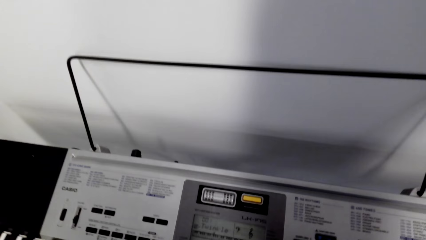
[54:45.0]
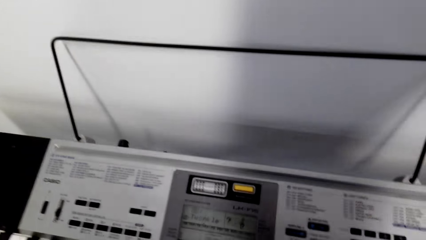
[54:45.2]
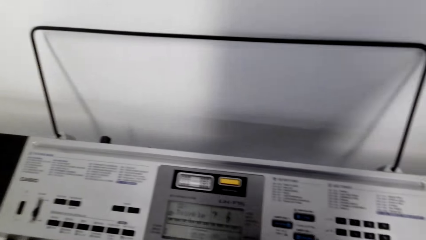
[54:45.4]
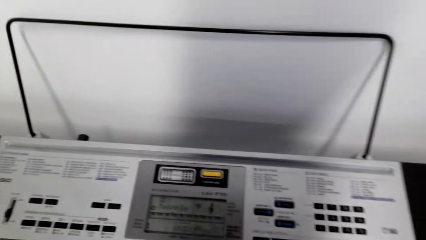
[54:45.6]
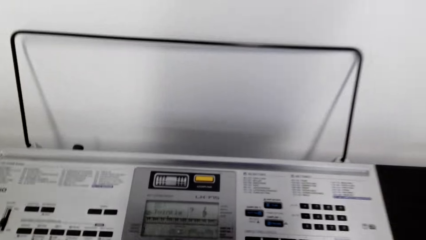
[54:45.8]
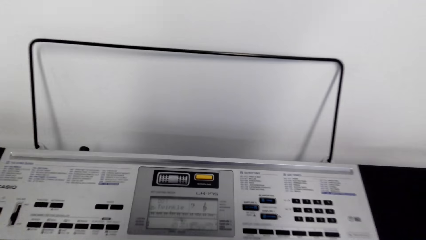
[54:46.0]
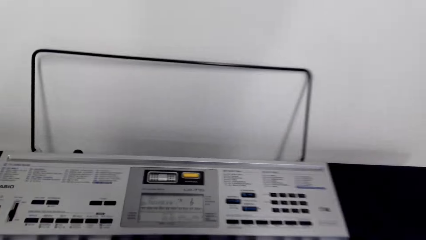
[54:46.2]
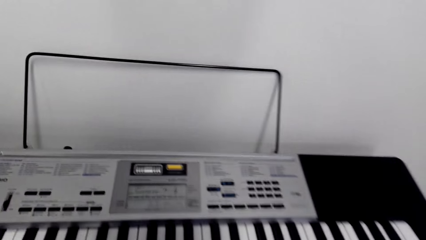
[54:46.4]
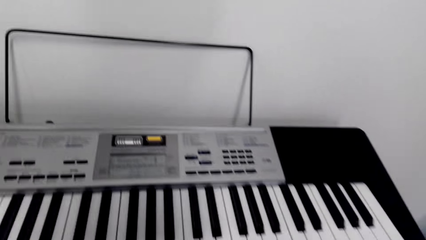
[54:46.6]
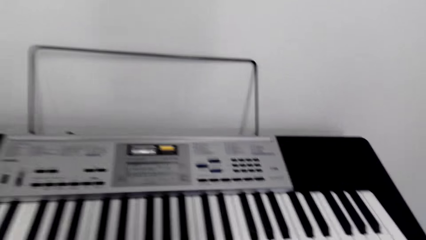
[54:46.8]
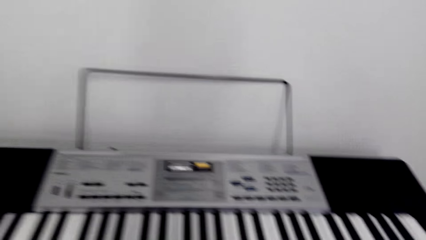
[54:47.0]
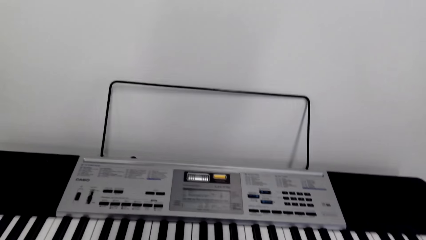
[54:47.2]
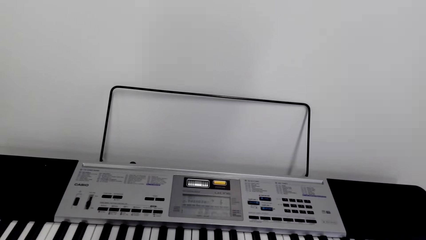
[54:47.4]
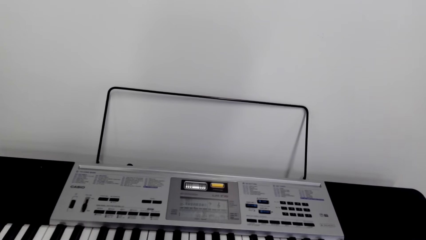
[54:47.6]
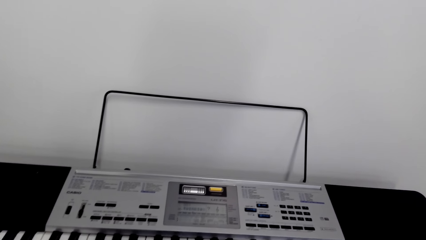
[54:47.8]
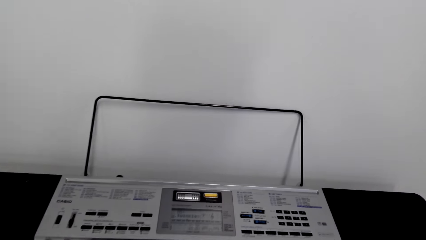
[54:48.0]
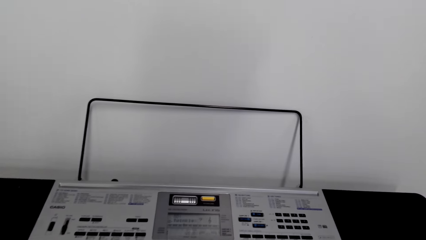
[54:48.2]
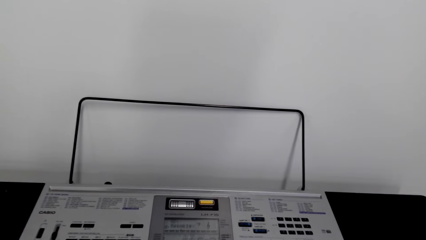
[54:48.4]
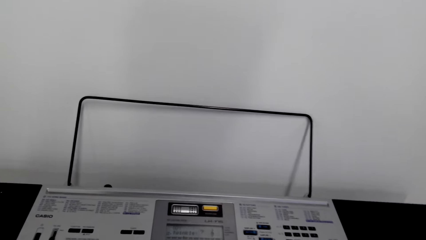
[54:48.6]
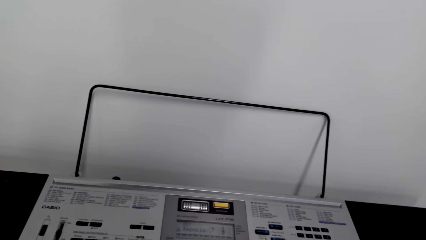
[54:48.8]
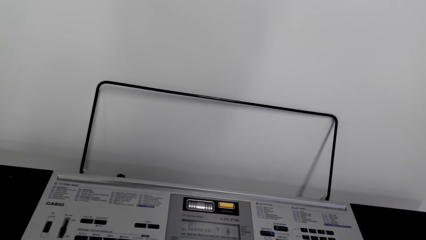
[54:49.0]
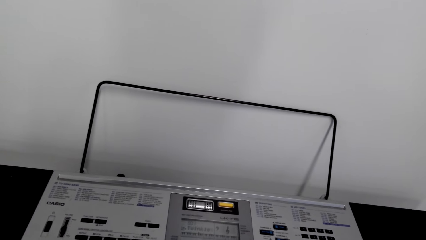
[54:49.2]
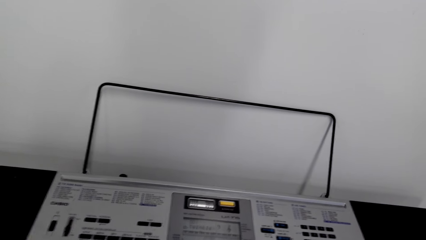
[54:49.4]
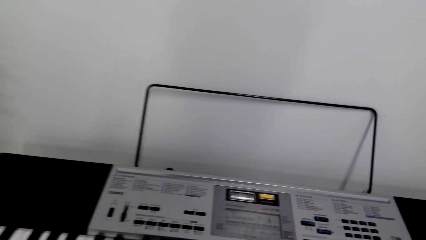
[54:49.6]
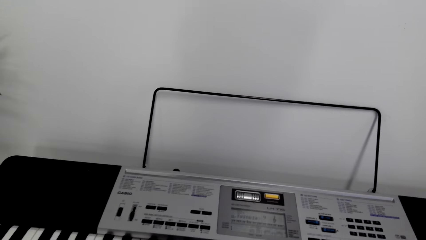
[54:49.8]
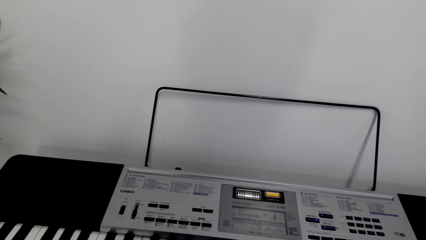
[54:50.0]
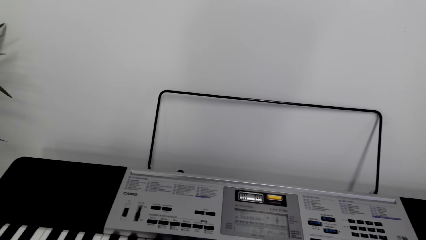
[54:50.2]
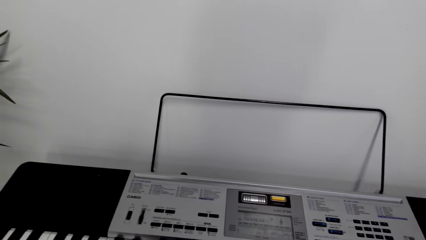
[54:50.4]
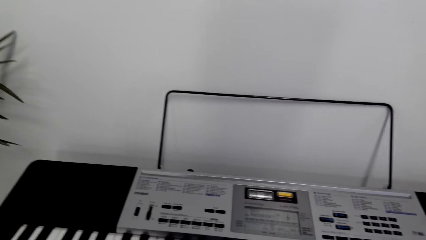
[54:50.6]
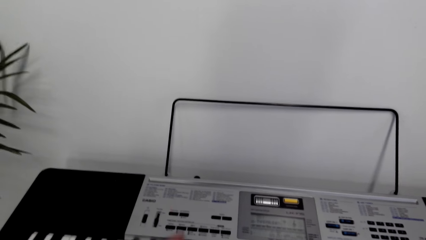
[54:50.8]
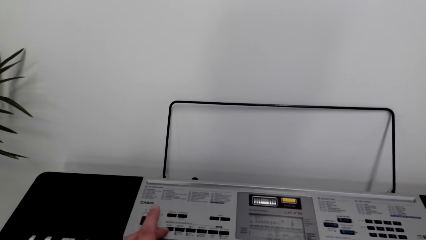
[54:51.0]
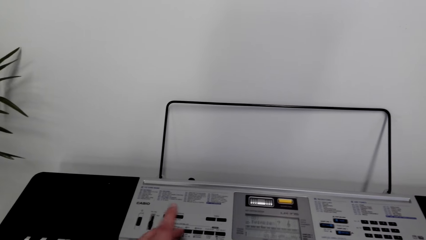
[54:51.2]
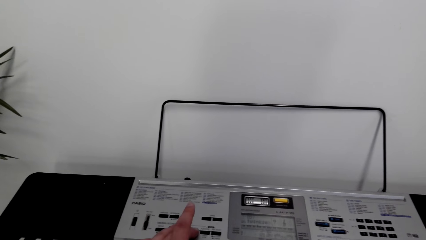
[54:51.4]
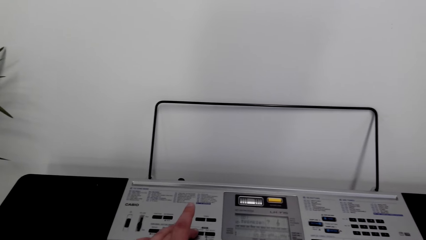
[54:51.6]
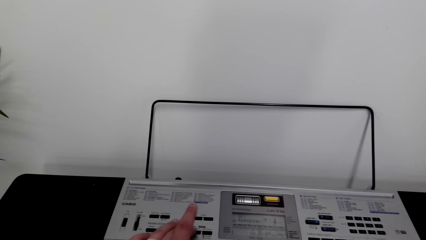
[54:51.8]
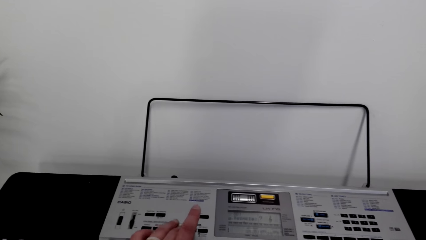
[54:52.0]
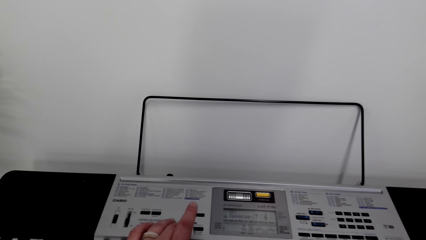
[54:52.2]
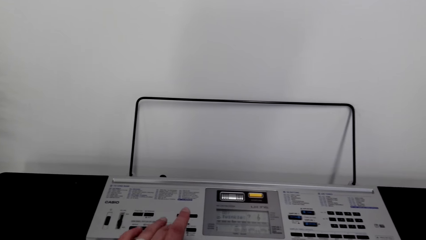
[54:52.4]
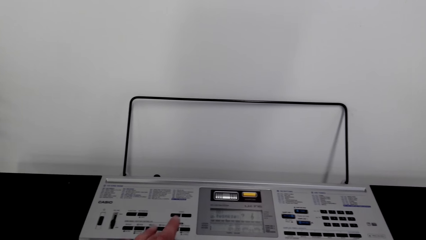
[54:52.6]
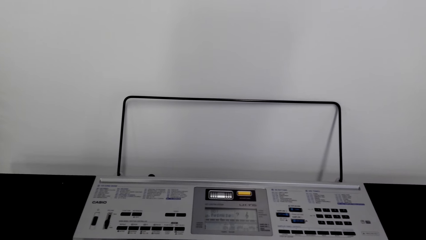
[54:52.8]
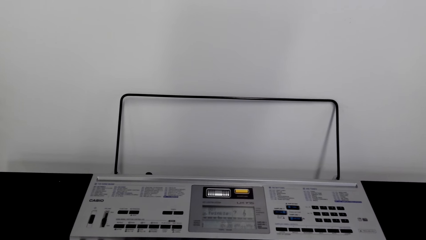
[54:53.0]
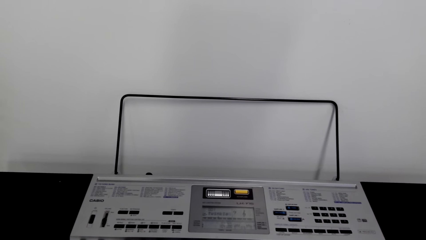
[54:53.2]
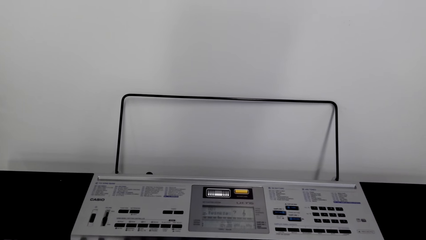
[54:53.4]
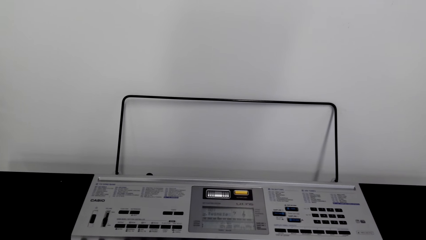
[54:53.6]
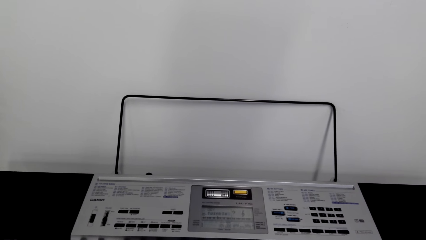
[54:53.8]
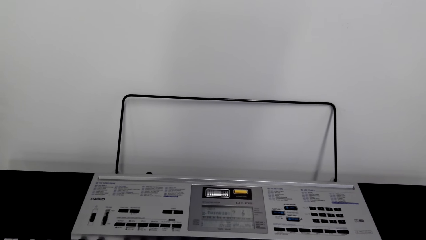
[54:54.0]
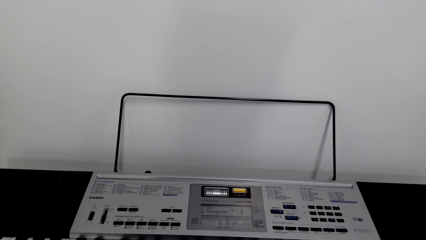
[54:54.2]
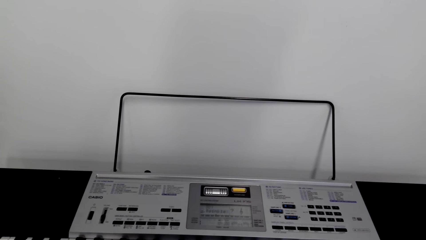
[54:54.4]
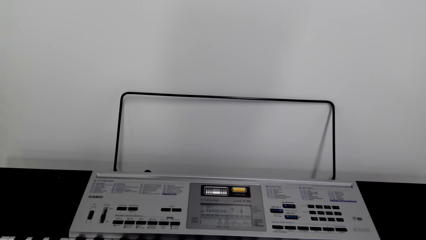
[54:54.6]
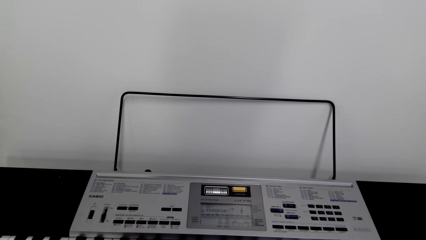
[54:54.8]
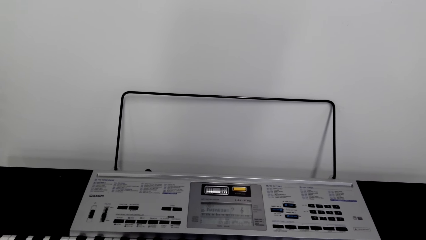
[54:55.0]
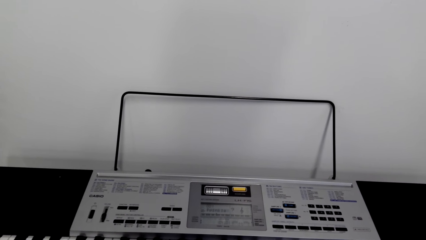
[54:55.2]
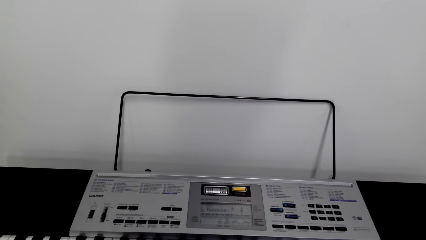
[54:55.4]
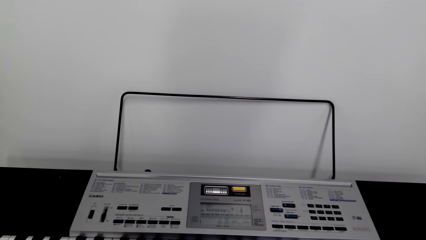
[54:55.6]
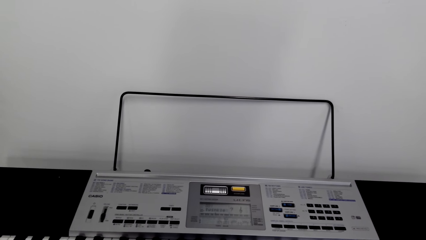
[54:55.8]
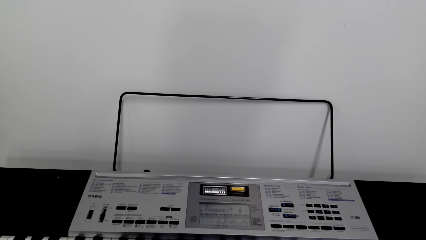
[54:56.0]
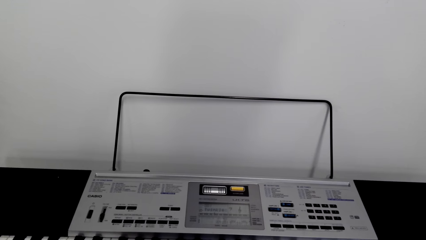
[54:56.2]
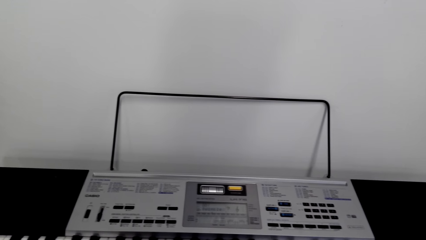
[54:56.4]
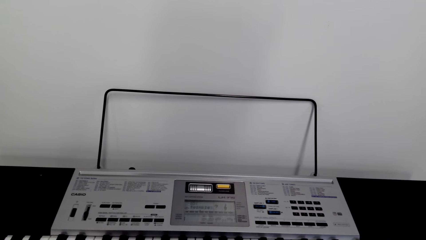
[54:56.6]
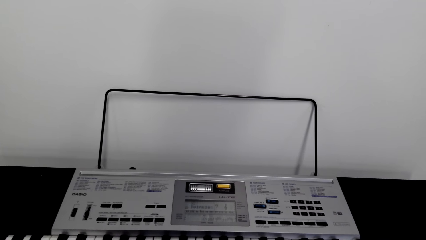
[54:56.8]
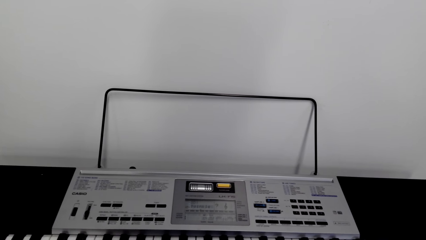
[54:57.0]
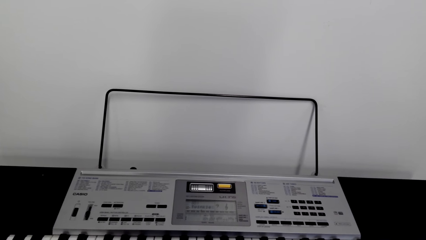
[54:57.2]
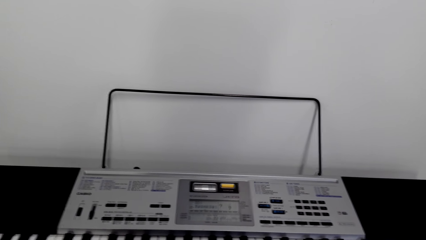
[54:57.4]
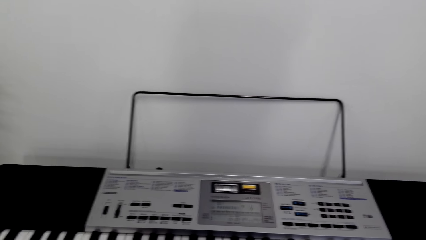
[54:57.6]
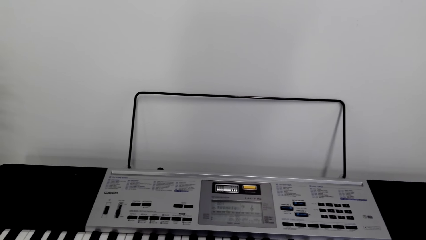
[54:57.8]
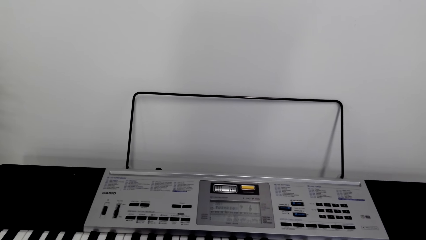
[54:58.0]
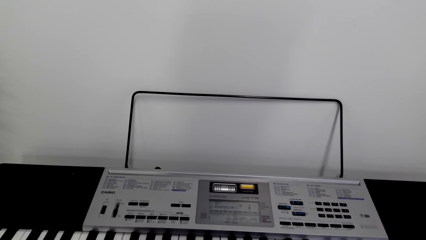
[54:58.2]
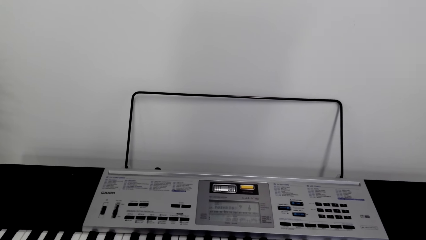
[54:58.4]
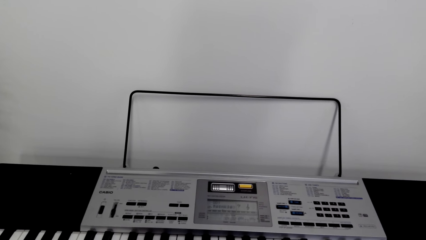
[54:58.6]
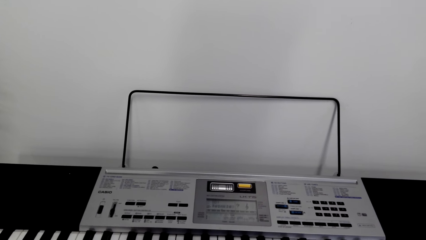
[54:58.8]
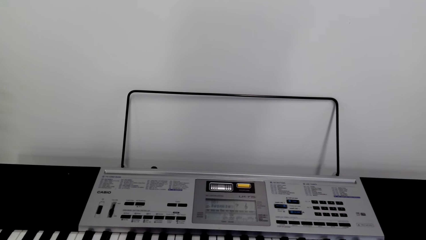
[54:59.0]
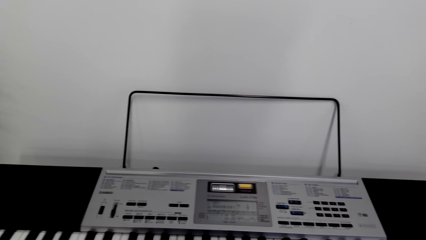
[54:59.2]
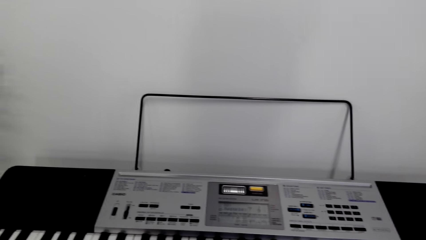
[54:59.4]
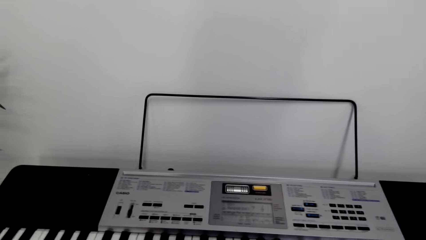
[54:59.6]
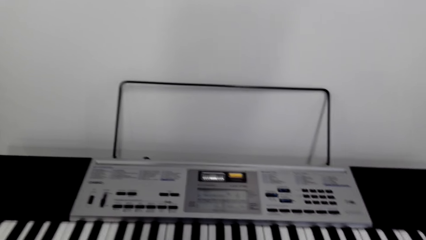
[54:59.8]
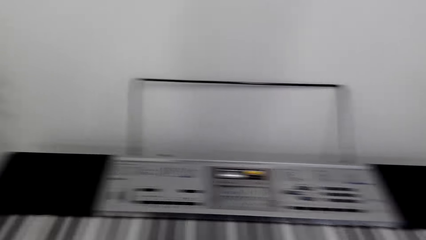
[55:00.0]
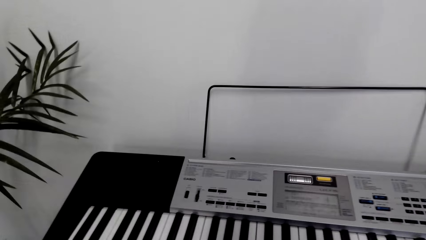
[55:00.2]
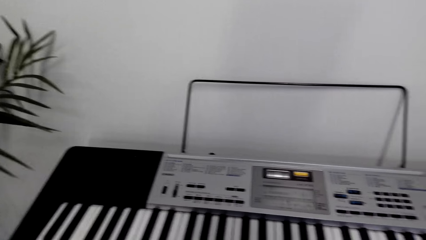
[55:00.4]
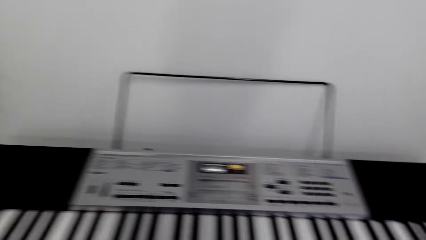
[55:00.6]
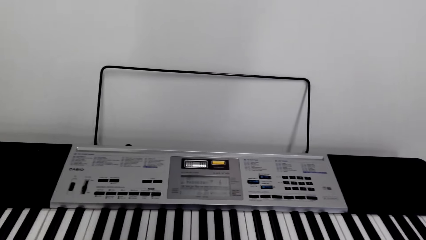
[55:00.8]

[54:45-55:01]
The camera wearer presses the button on the piano. They play the piano.
